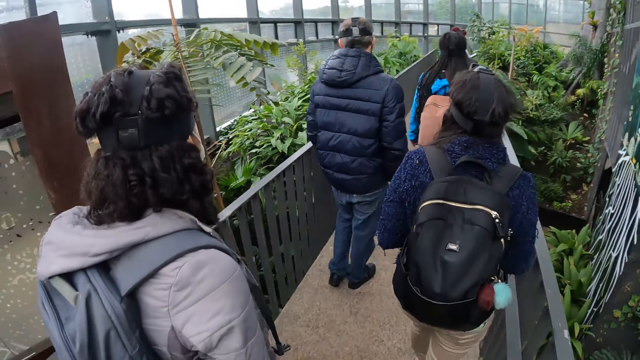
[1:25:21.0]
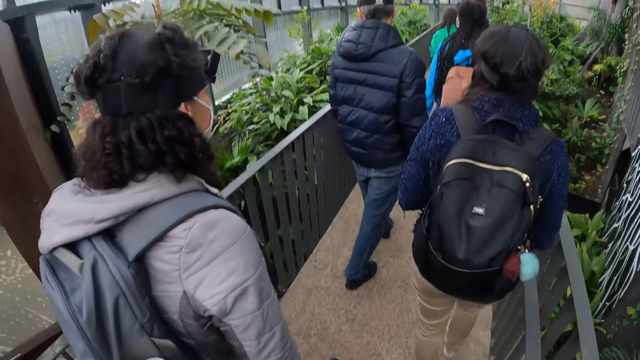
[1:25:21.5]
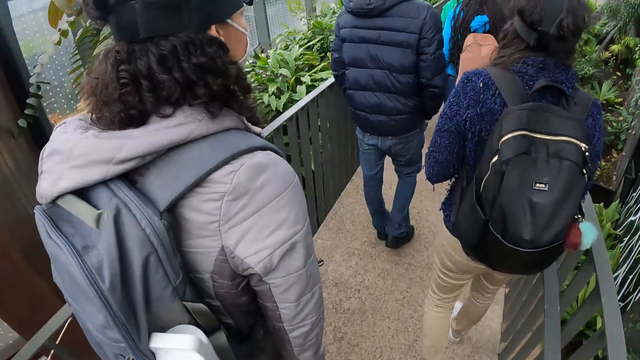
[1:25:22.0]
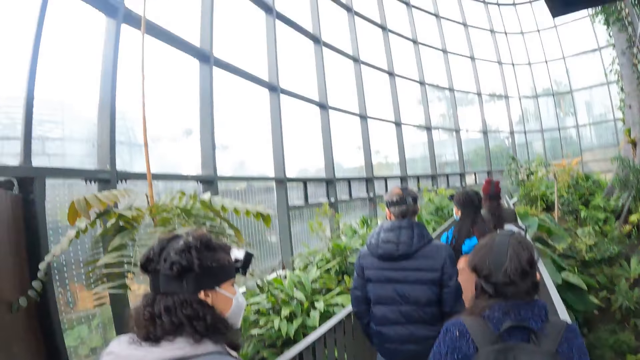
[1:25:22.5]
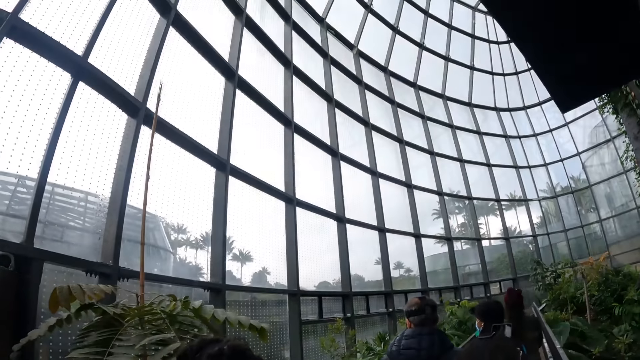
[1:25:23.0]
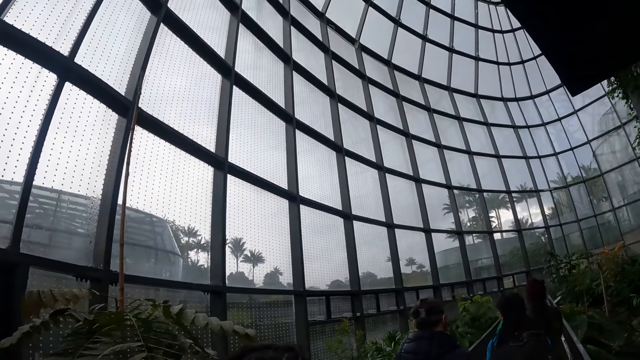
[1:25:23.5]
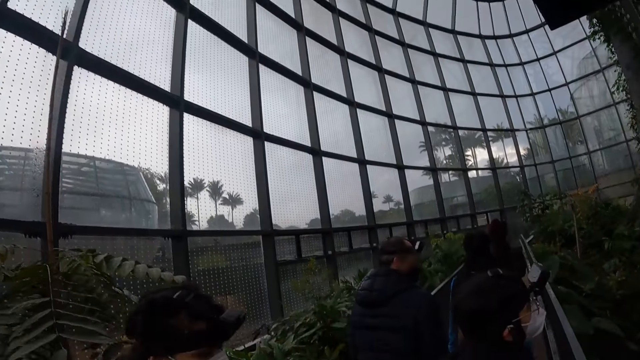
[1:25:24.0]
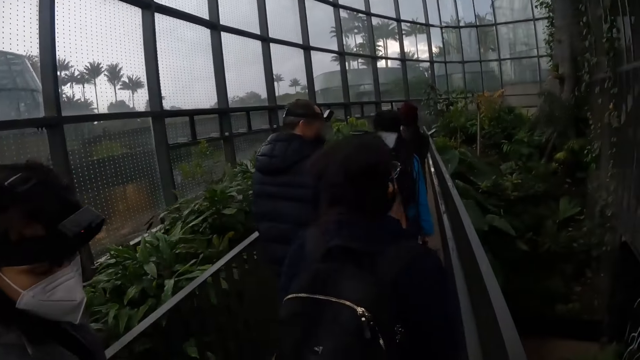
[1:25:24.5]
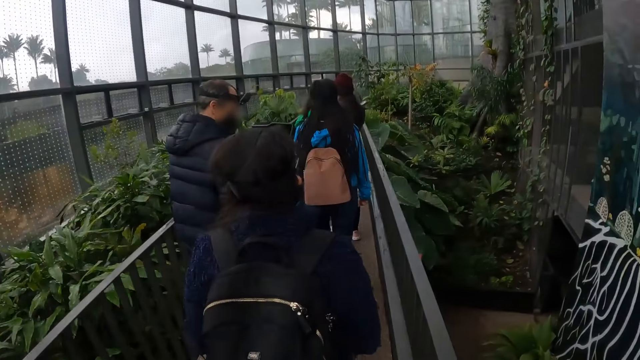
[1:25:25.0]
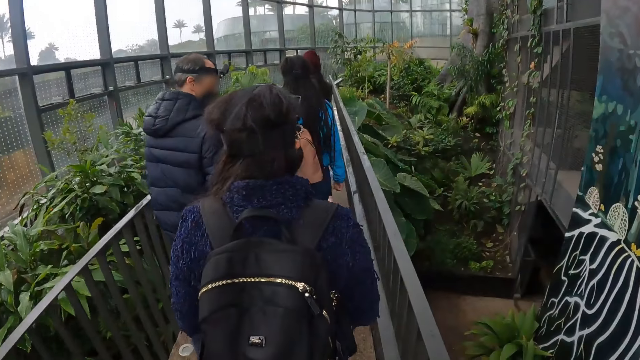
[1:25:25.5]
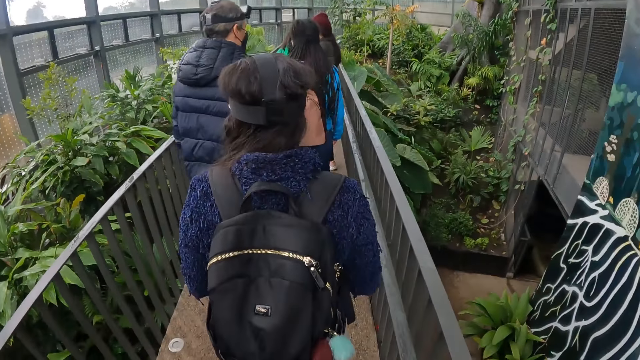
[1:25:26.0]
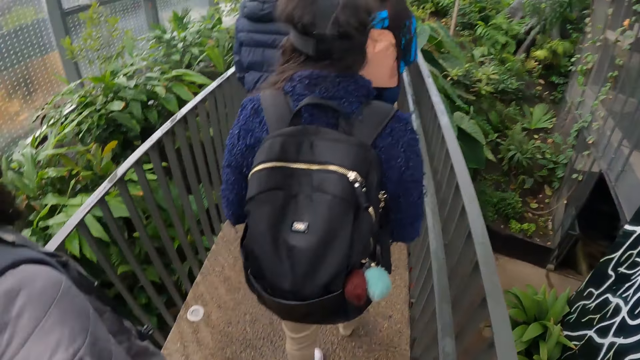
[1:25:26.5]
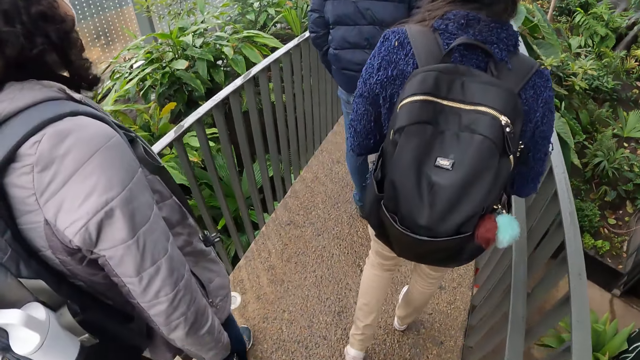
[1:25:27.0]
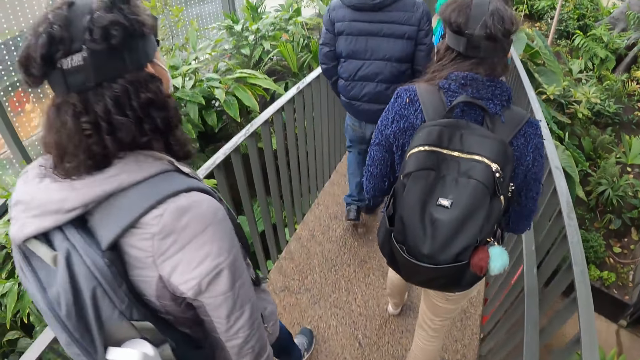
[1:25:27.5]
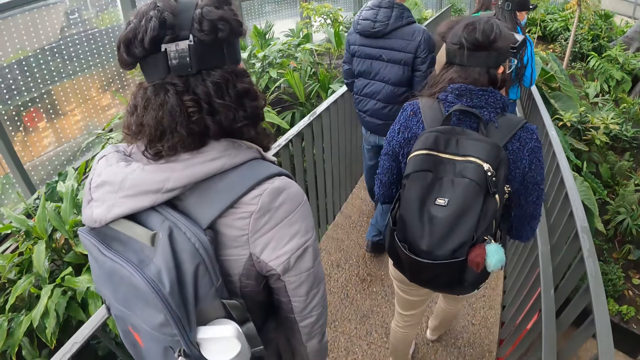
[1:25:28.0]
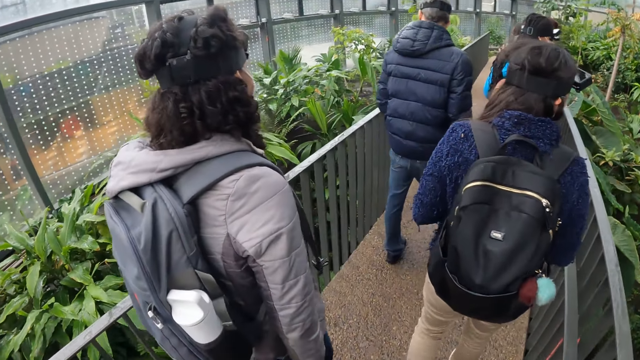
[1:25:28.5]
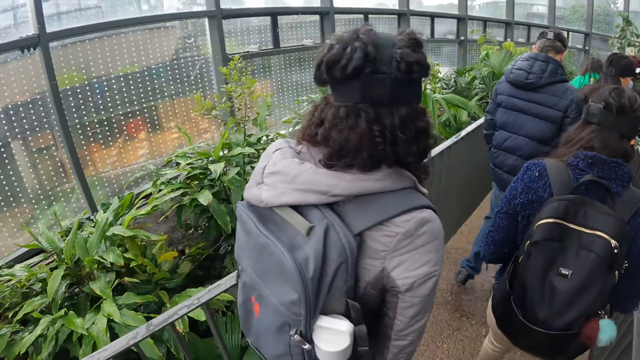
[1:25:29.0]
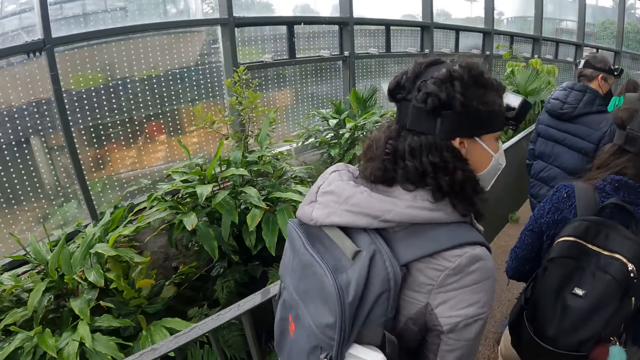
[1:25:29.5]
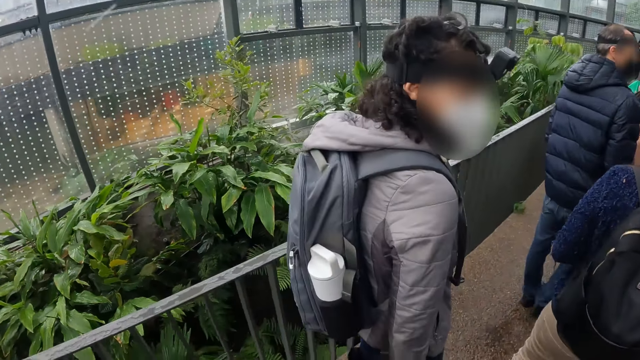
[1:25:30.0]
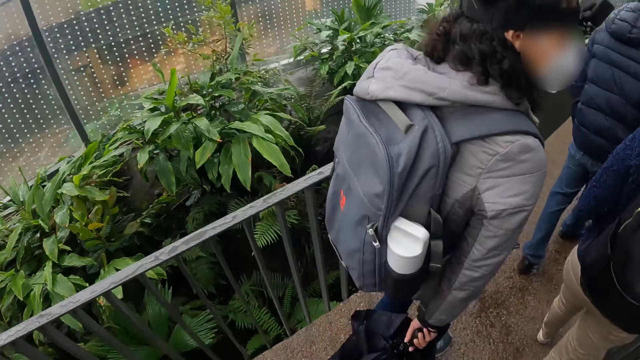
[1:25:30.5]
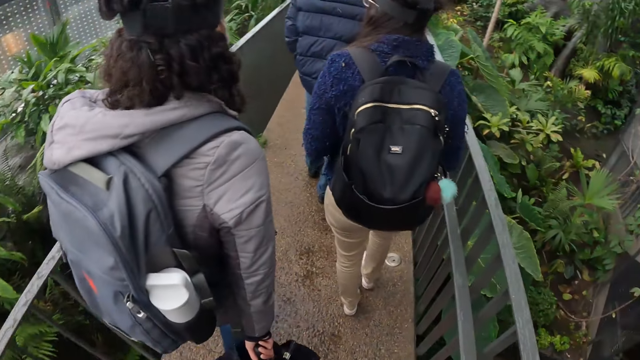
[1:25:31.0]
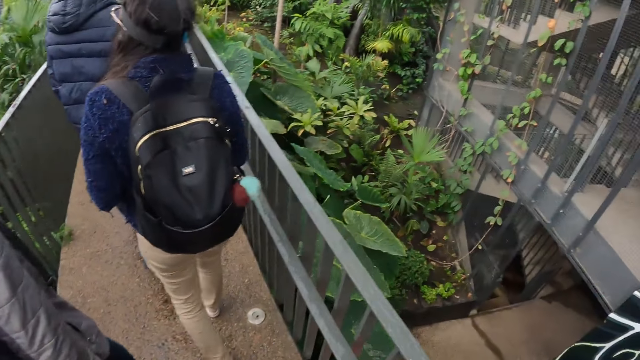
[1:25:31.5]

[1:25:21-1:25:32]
The camera wearer looks up. They walk in front. A person looks to the right.

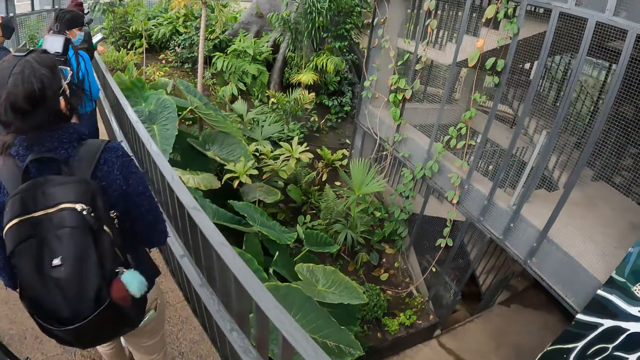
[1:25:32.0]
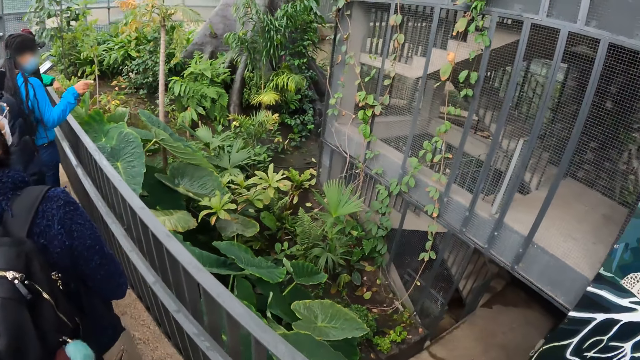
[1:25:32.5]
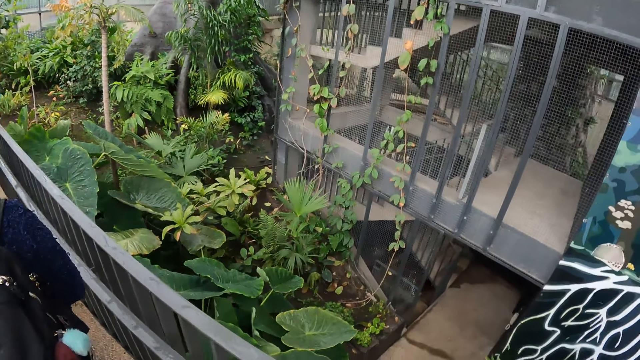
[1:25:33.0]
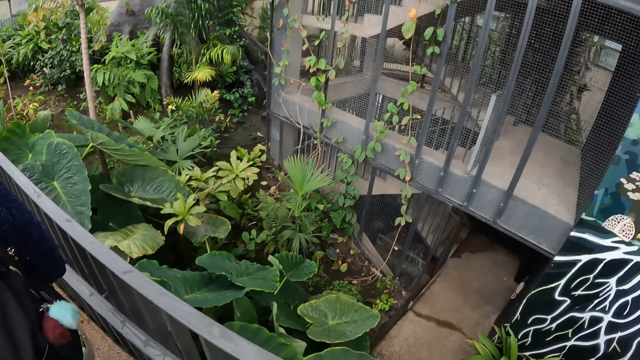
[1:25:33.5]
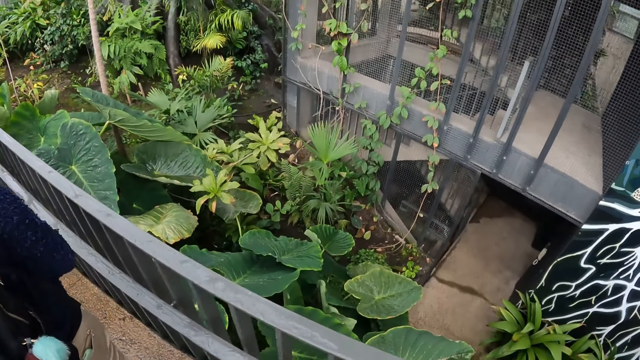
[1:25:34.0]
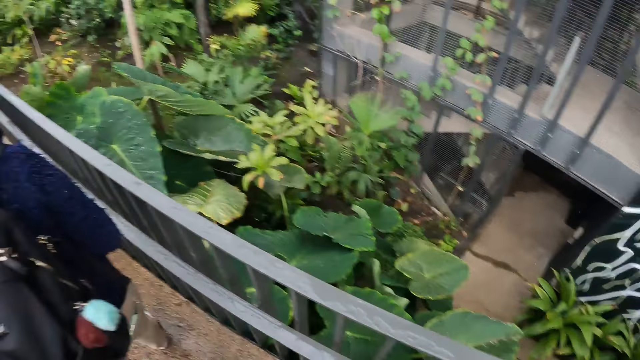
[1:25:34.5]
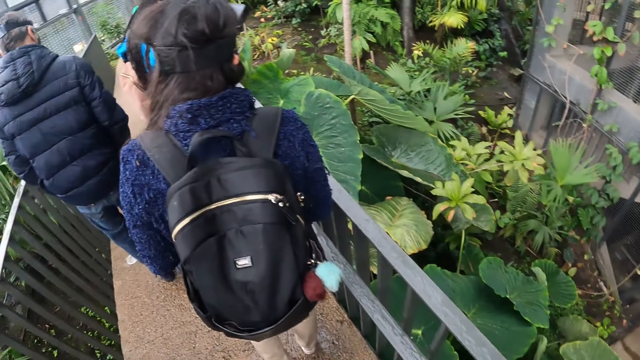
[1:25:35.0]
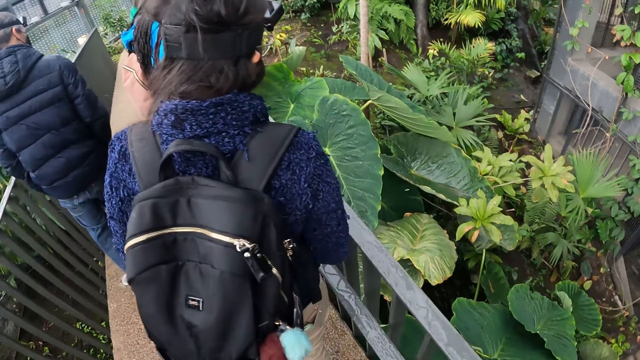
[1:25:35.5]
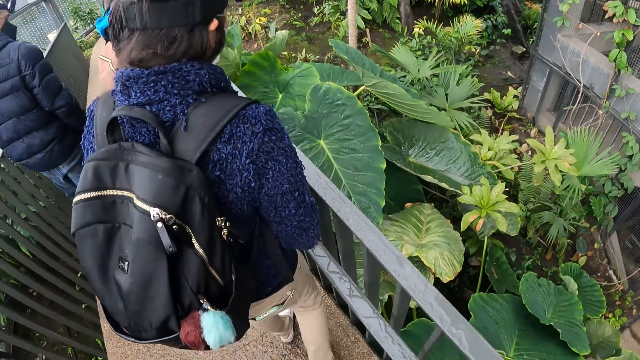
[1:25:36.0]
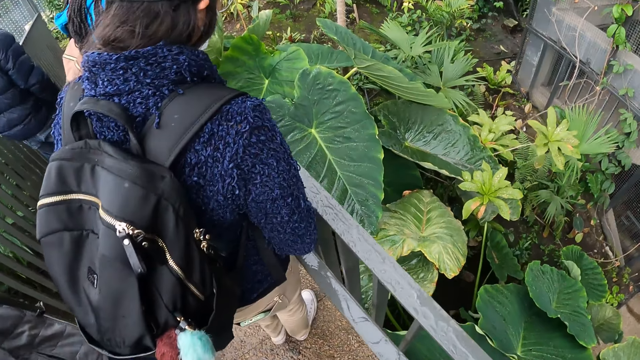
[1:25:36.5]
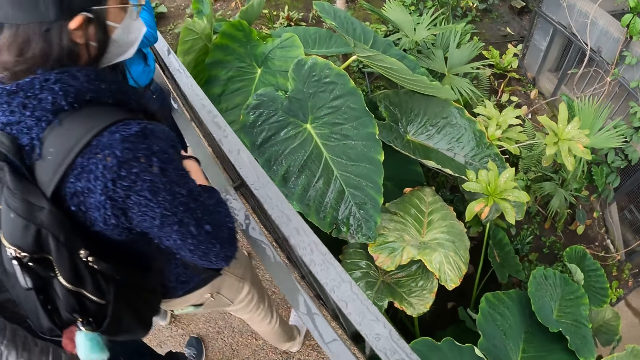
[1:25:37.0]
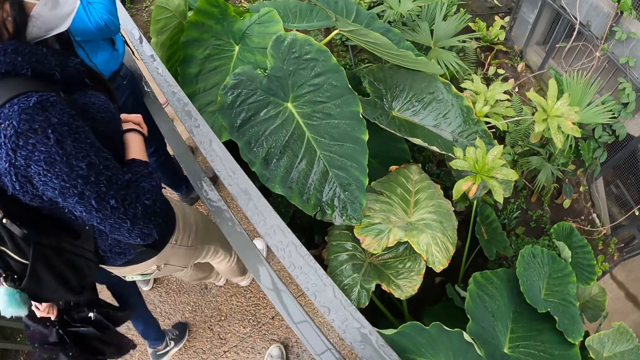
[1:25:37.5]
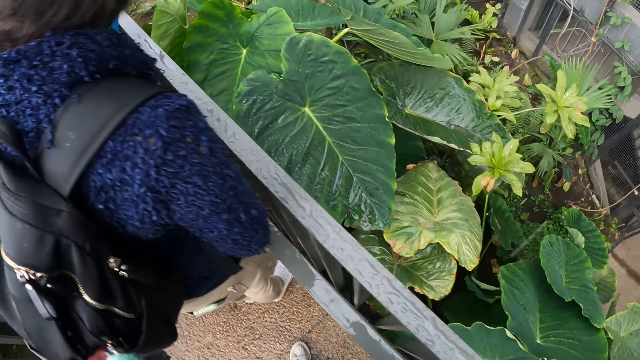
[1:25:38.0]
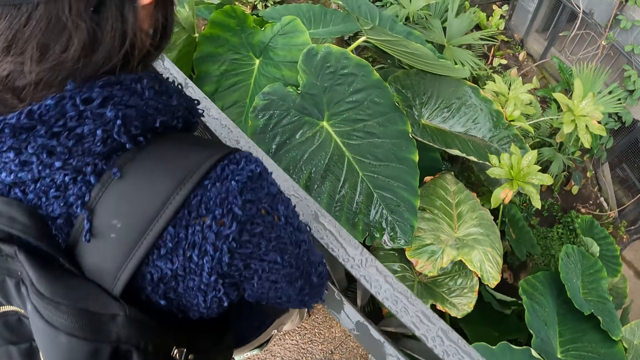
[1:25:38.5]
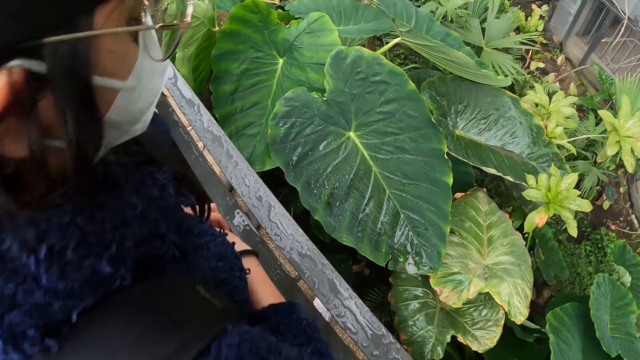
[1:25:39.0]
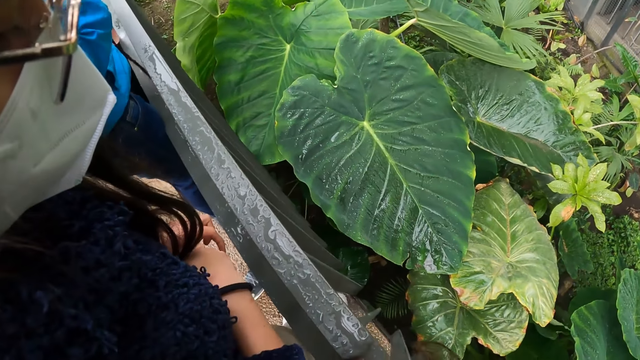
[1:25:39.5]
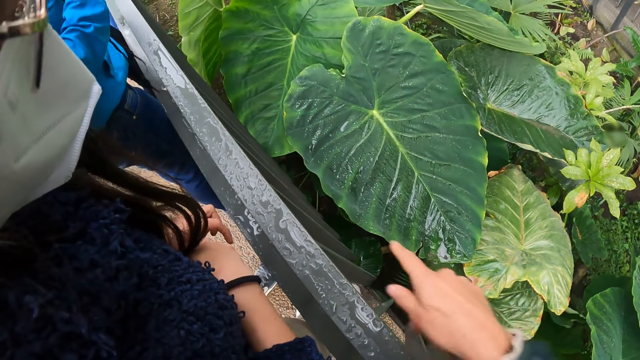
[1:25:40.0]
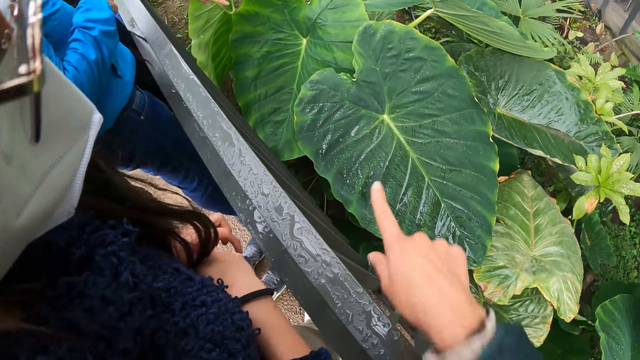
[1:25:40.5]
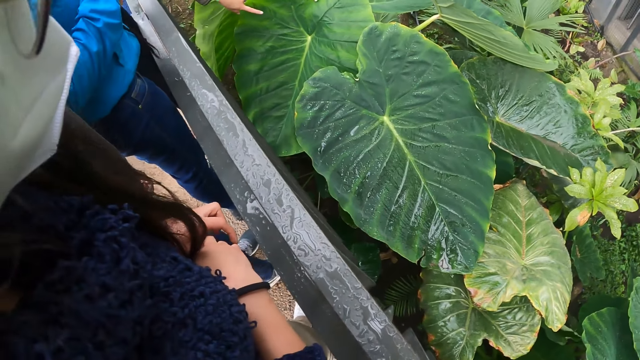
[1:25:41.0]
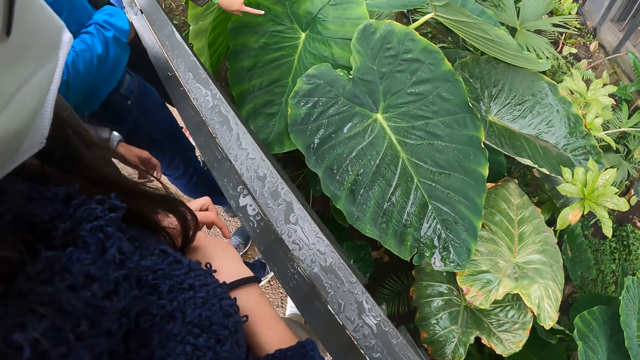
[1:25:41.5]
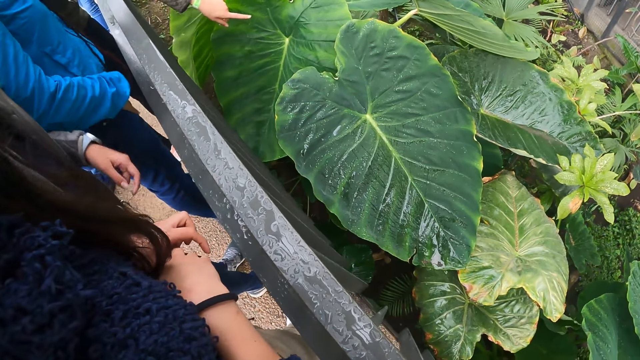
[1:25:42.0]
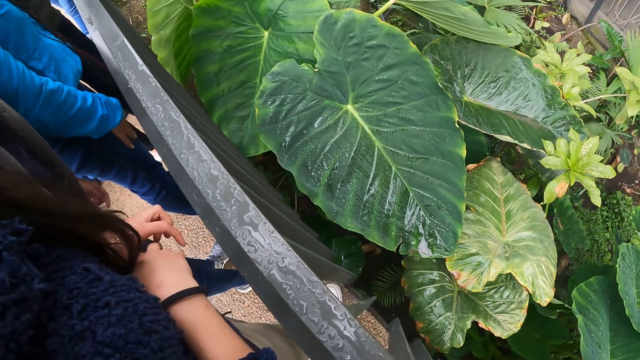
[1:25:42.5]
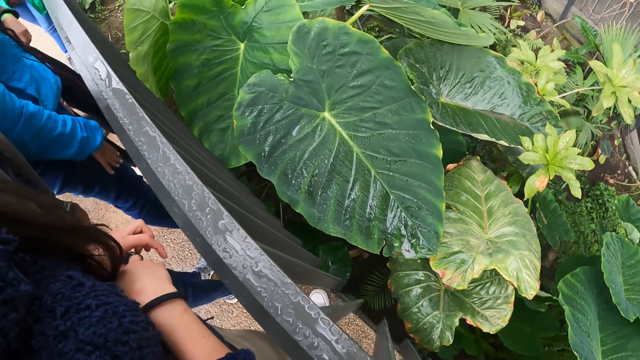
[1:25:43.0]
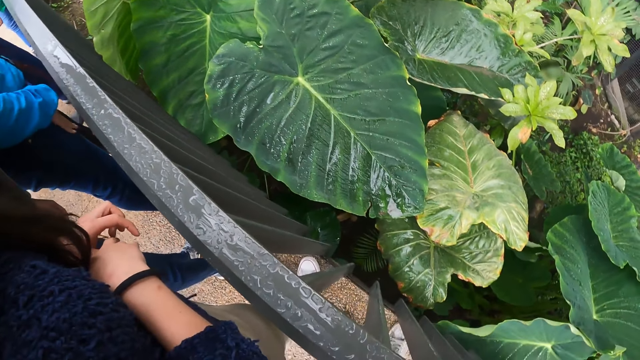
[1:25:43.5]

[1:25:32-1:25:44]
A person points with her right hand. The camera wearer looks at the vegetation. Another person stops walking. The camera wearer speaks to the woman. He points with his right hand.
